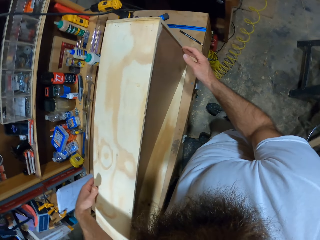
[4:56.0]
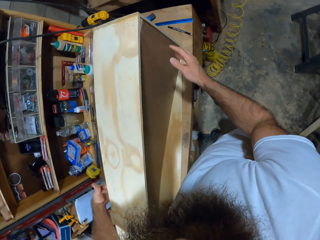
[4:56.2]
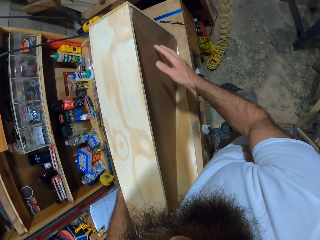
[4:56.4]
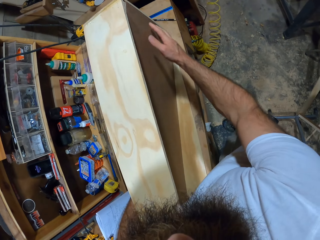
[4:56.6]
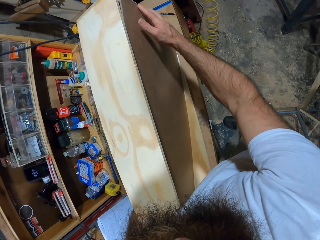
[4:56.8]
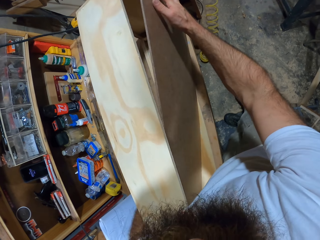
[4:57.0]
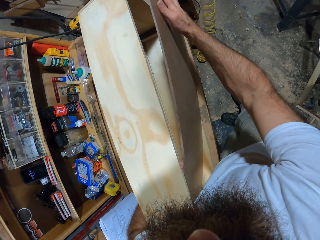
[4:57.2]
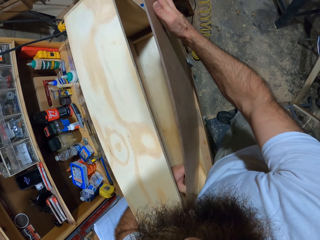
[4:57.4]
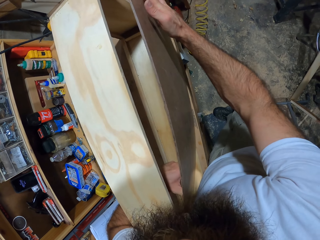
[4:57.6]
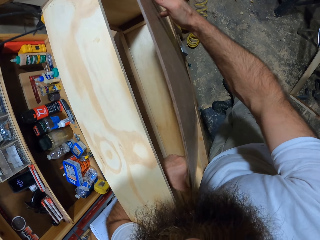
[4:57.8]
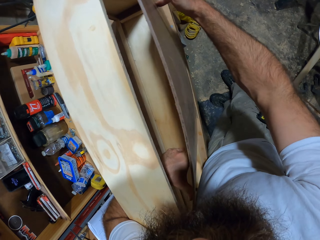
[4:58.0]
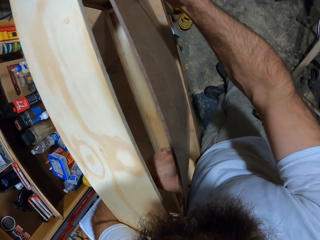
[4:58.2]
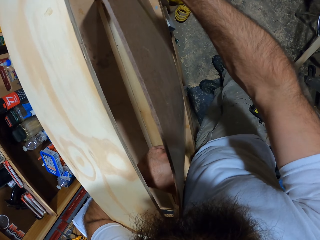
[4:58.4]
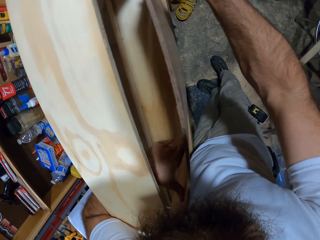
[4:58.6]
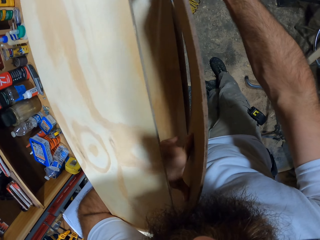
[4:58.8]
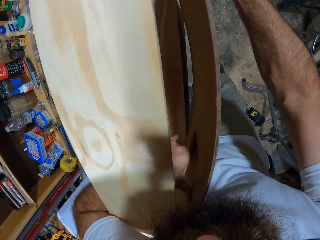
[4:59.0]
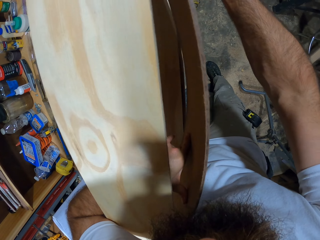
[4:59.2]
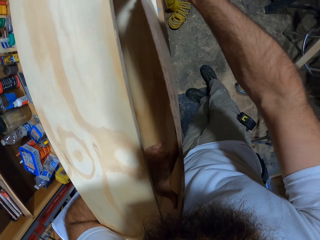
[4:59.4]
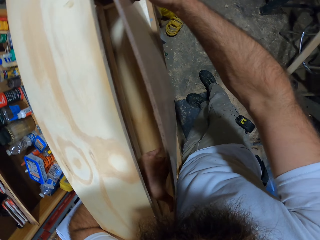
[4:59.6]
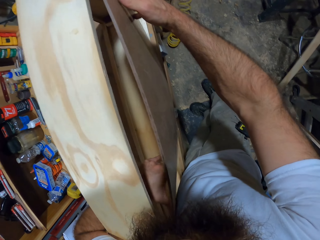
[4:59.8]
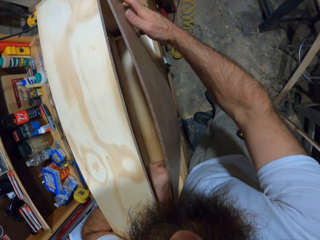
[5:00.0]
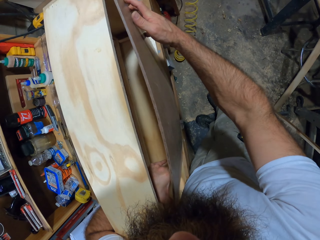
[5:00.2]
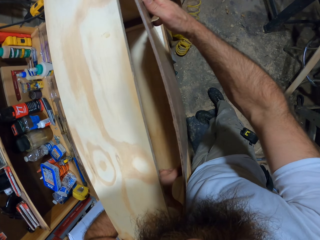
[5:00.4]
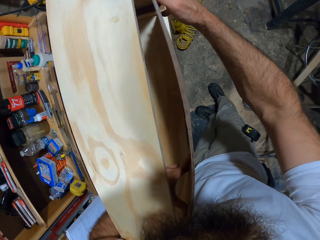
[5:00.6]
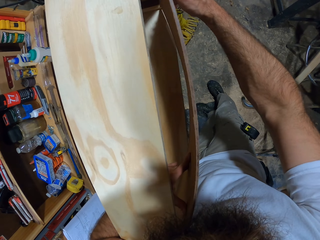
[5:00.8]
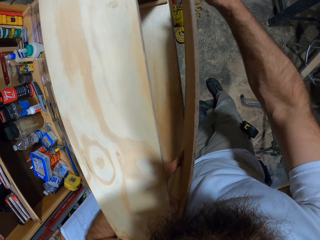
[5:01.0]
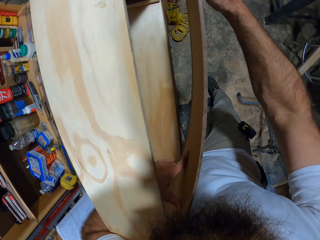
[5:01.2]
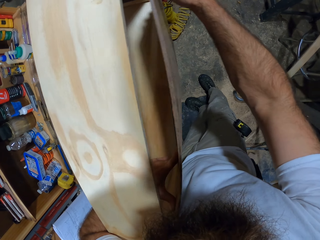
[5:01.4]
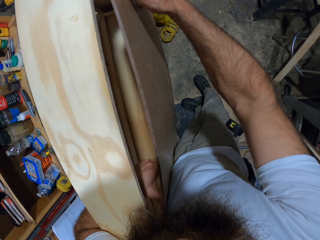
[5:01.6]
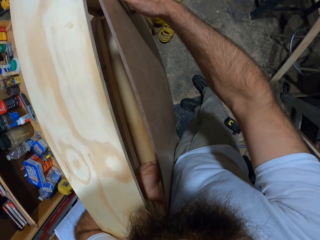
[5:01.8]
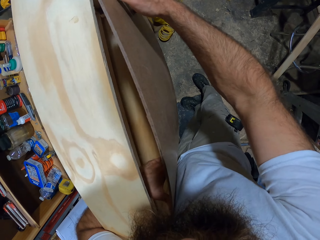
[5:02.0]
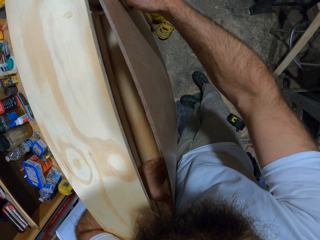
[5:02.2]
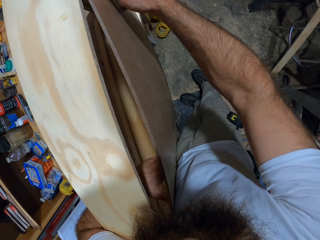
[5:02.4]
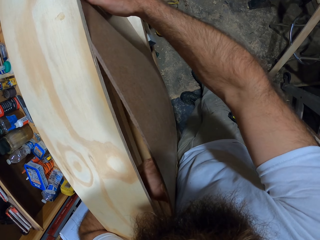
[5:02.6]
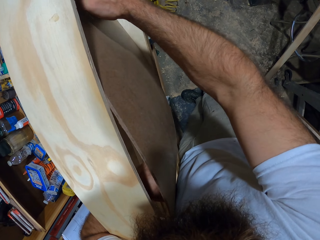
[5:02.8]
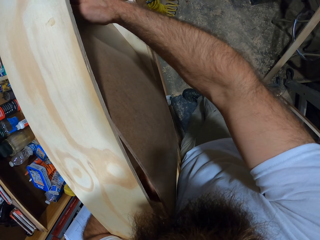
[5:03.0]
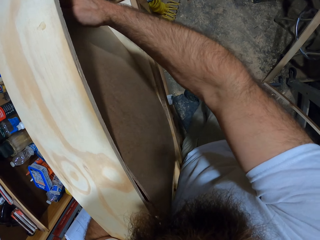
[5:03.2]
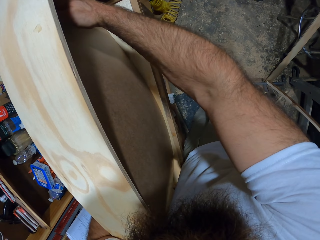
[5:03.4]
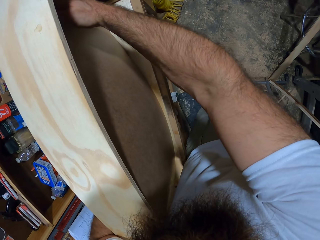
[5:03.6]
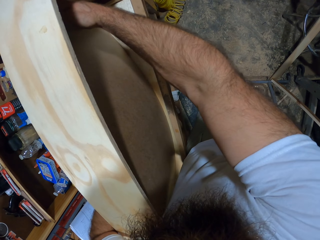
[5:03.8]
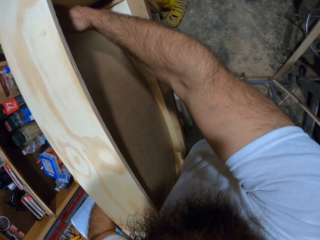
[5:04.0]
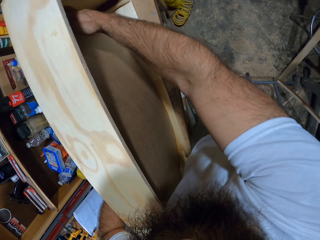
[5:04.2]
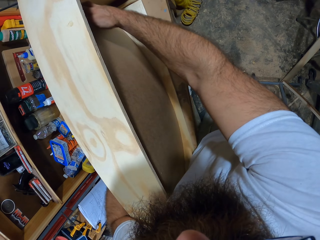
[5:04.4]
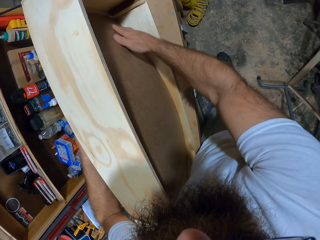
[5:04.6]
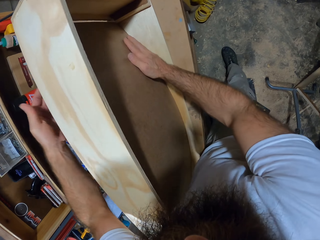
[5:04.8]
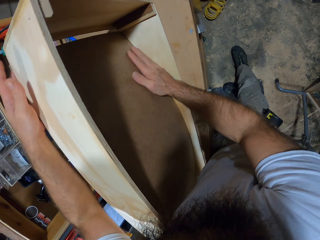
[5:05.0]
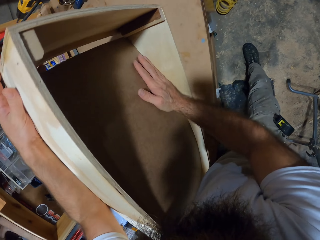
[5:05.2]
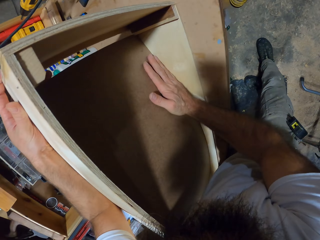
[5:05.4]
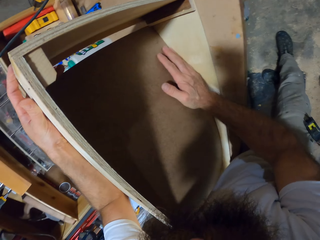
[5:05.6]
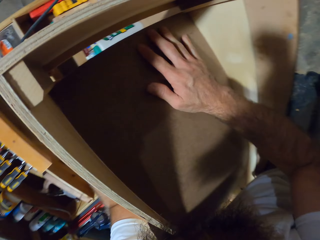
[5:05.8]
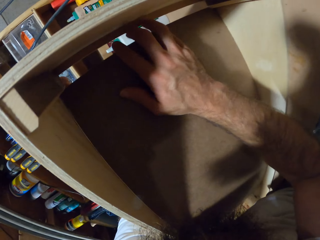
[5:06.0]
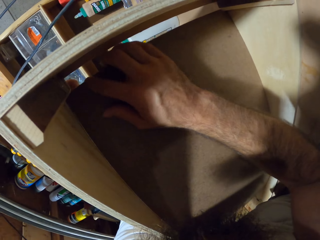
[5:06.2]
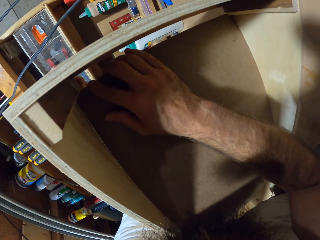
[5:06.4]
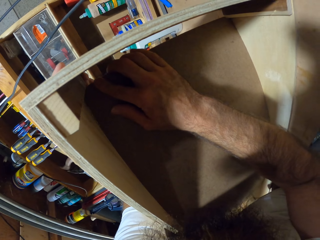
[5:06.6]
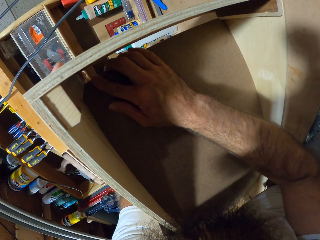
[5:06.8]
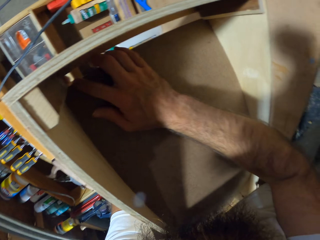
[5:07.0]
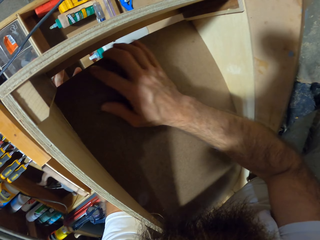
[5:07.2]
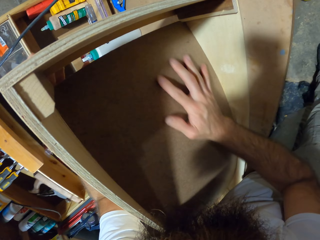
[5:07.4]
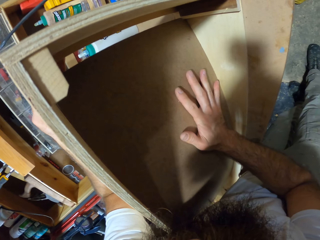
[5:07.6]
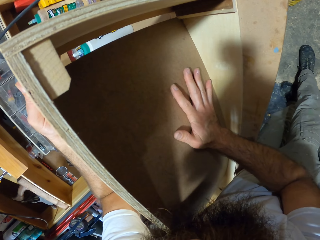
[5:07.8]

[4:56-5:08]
The camera wearer adjusts the piece of wood in the wooden frame with both hands.

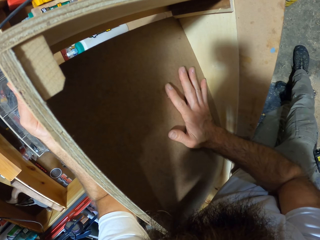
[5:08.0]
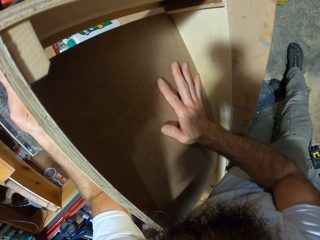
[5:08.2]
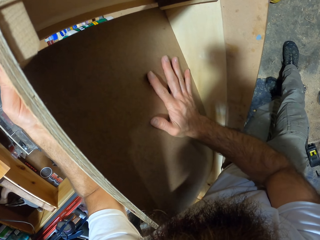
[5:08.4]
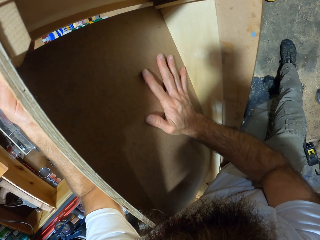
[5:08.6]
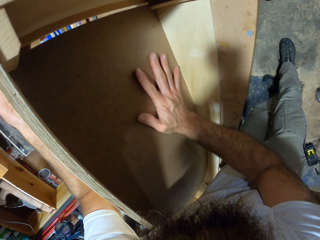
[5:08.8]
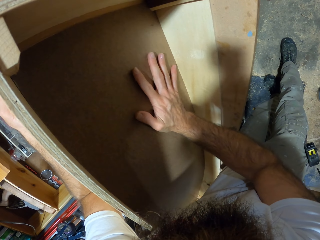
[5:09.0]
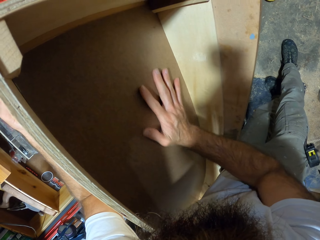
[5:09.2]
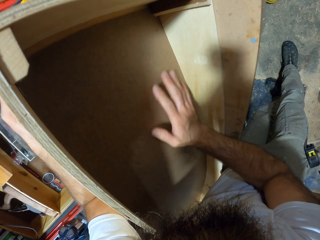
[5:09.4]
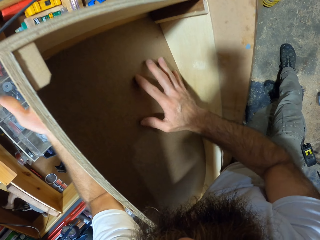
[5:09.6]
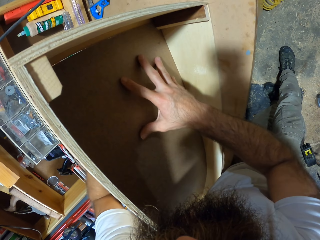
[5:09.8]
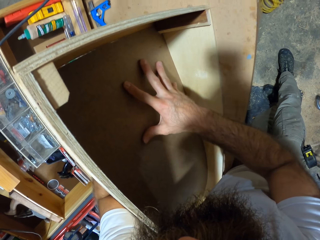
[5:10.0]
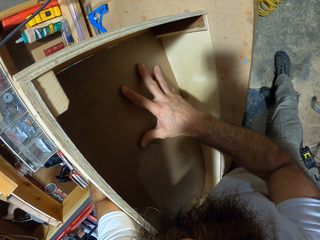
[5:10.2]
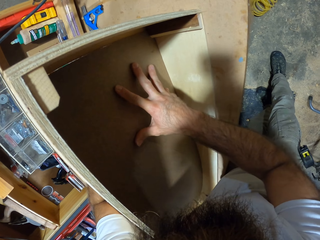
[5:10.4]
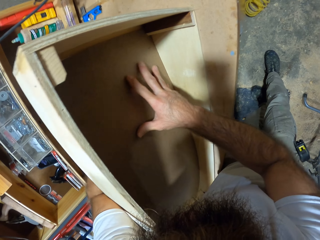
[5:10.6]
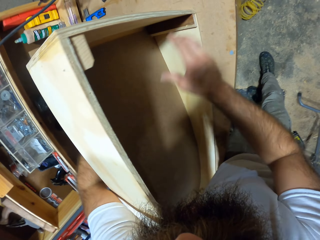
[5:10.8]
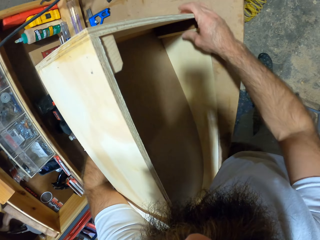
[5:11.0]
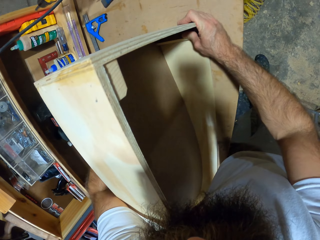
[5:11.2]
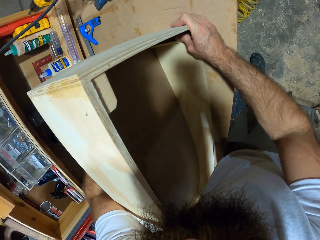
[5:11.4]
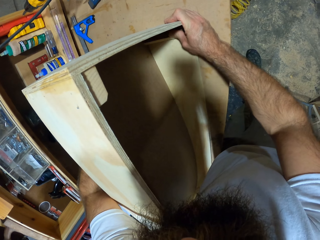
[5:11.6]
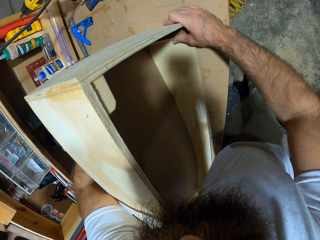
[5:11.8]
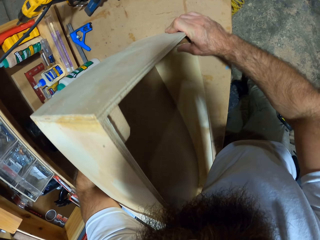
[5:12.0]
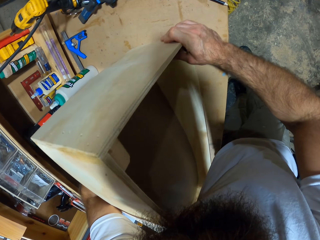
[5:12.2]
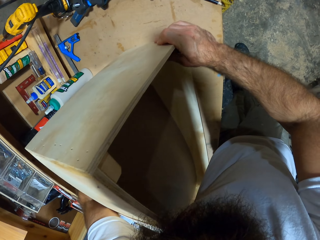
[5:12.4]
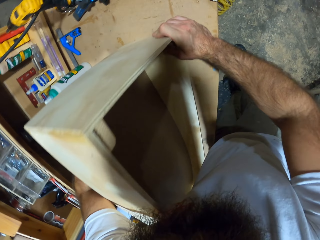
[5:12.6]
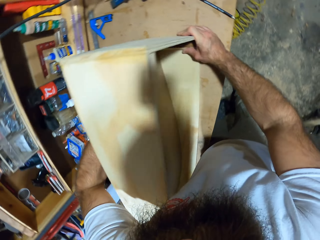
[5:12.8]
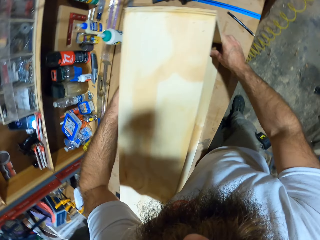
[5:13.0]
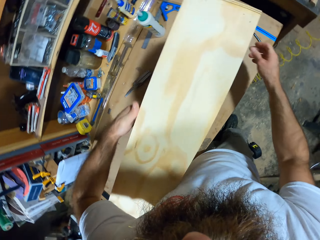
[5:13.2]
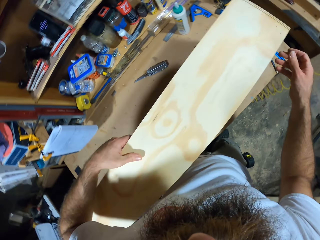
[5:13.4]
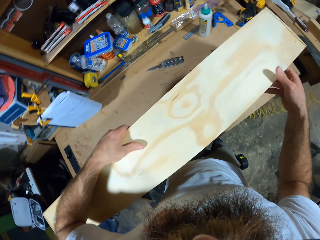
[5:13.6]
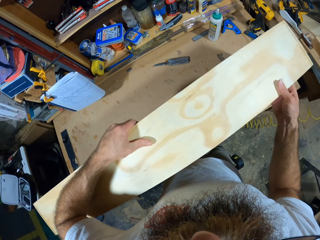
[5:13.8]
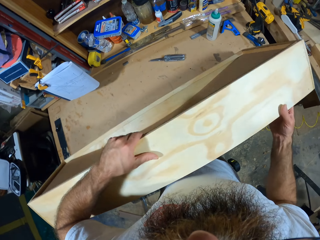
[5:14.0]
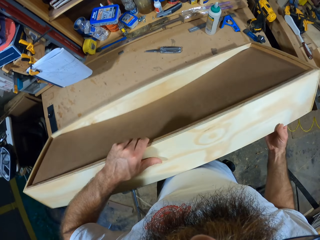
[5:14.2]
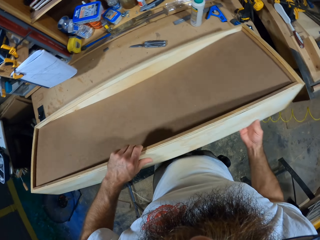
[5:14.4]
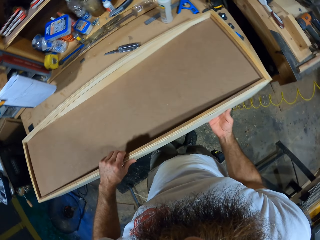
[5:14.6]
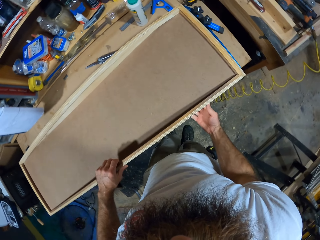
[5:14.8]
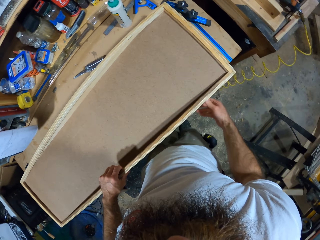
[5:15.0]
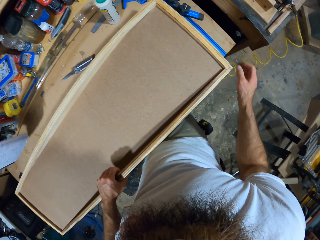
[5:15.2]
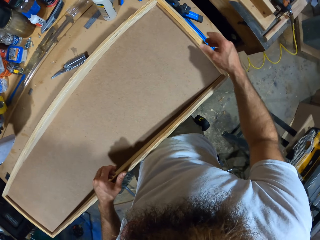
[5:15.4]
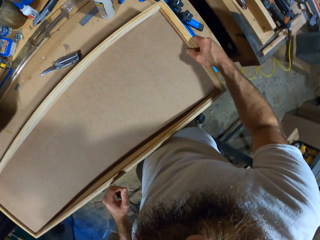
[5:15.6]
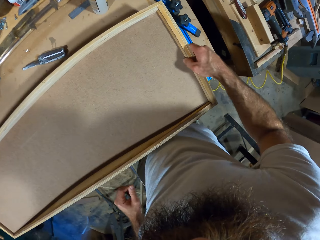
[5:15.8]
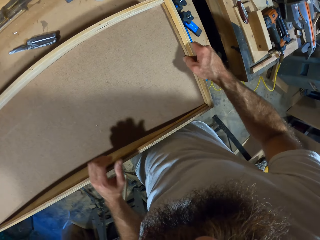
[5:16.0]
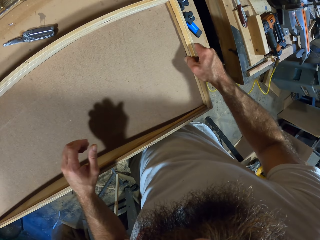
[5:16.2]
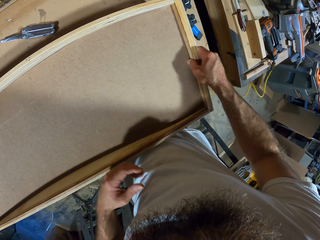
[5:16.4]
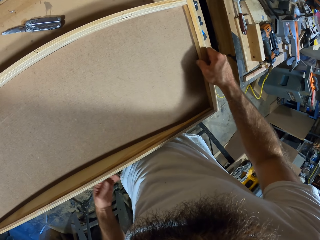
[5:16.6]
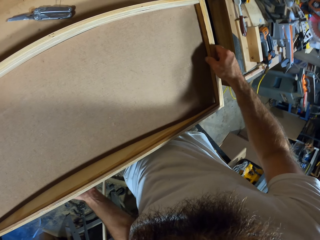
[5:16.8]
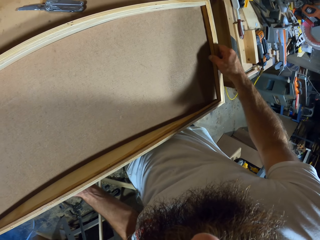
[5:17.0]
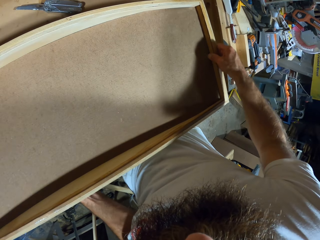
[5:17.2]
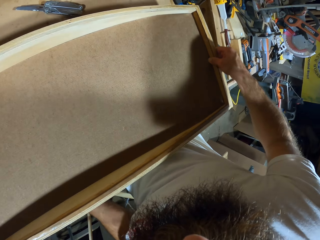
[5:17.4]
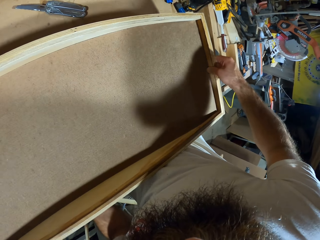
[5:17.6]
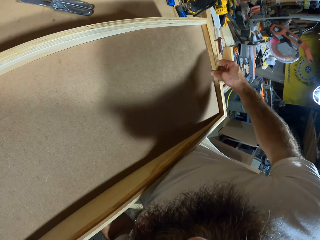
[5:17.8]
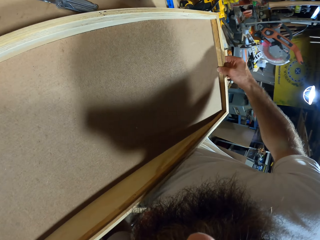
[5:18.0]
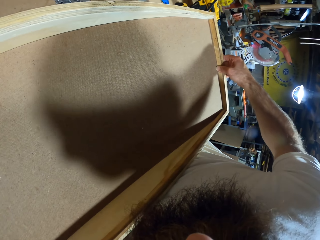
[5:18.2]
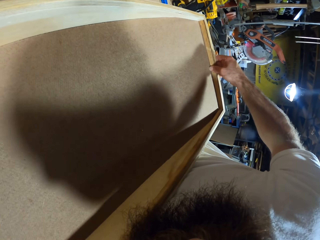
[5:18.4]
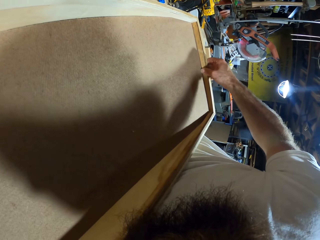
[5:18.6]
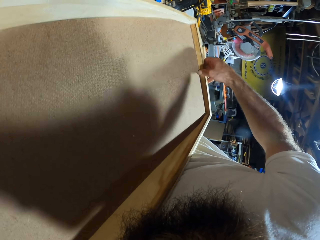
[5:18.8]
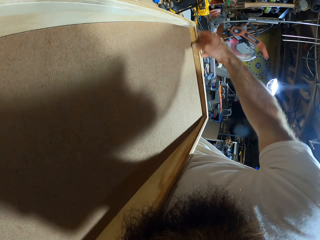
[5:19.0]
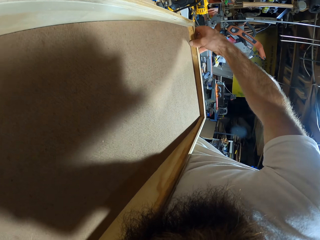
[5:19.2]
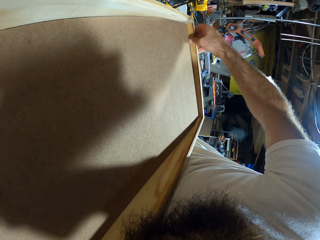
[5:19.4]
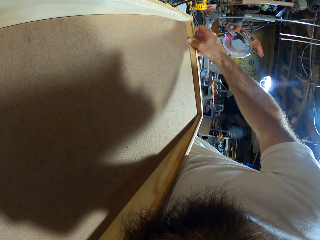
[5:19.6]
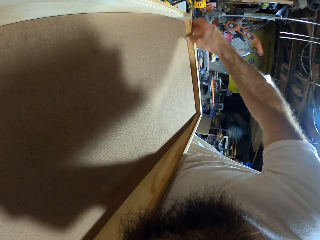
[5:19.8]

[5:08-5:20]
The camera wearer holds the wooden frame with his right hand. He turns the wooden frame on the table with his hands. He moves the wooden frame on the table with both hands.
